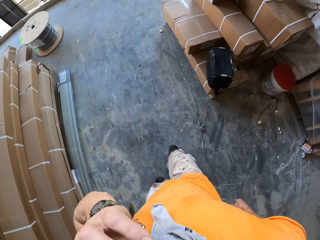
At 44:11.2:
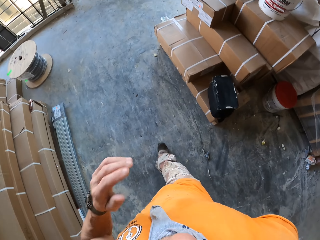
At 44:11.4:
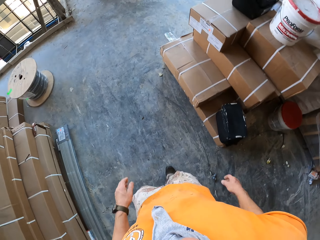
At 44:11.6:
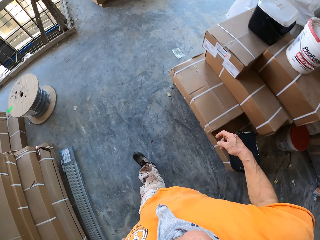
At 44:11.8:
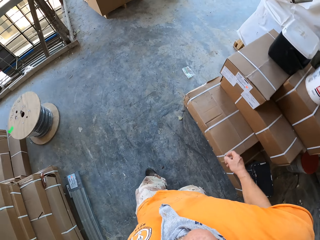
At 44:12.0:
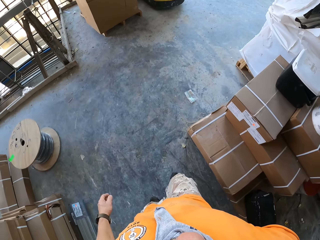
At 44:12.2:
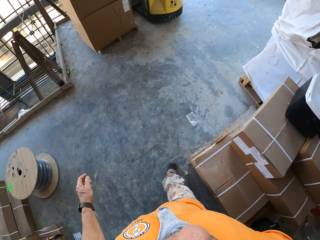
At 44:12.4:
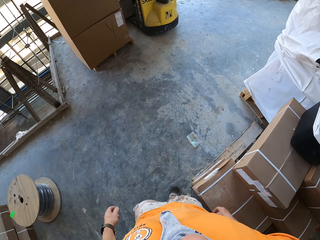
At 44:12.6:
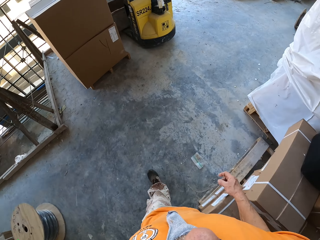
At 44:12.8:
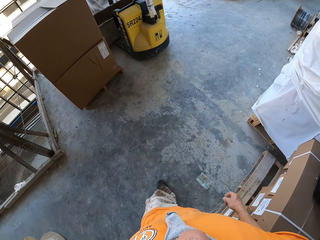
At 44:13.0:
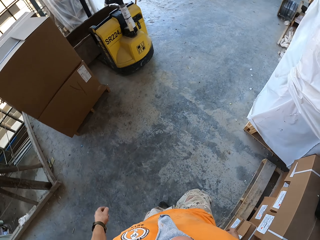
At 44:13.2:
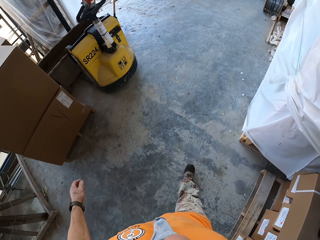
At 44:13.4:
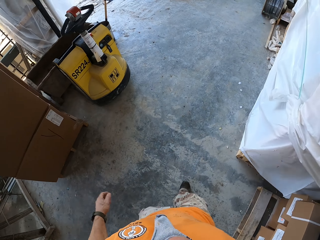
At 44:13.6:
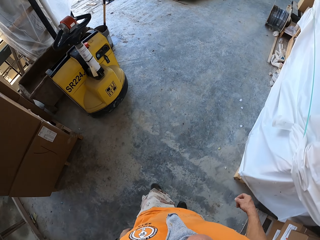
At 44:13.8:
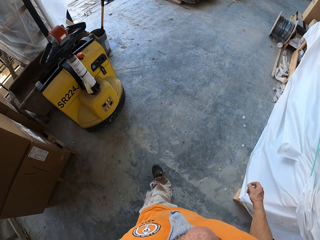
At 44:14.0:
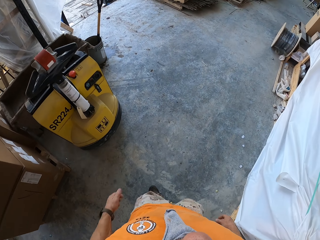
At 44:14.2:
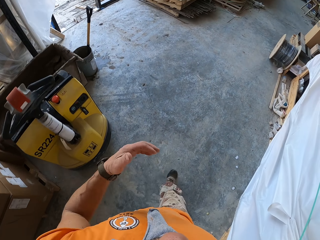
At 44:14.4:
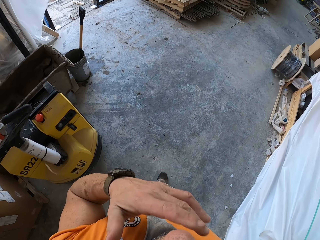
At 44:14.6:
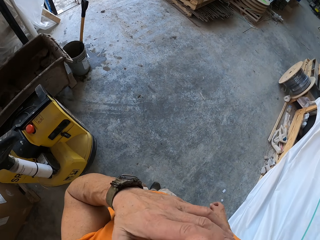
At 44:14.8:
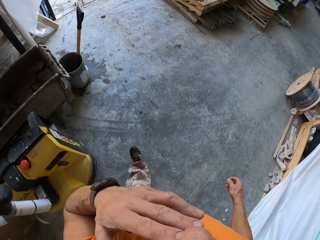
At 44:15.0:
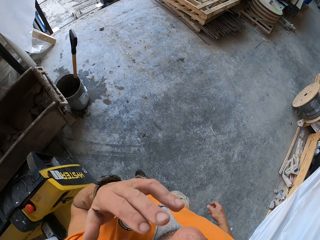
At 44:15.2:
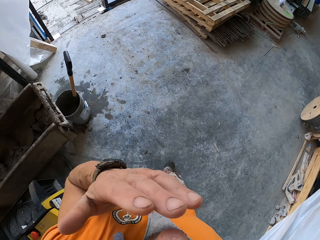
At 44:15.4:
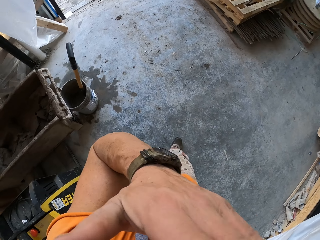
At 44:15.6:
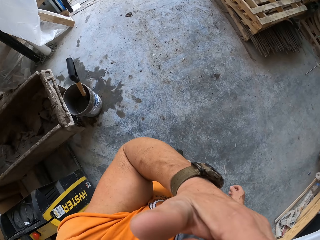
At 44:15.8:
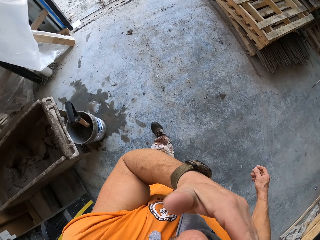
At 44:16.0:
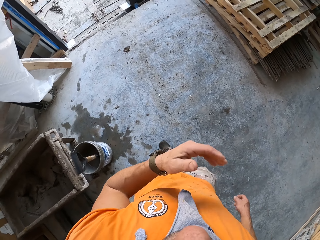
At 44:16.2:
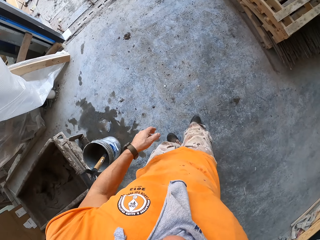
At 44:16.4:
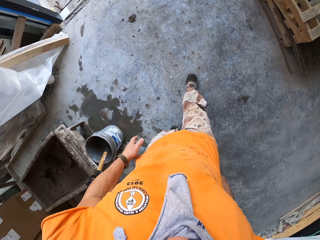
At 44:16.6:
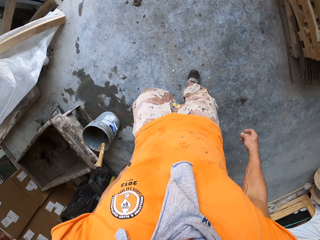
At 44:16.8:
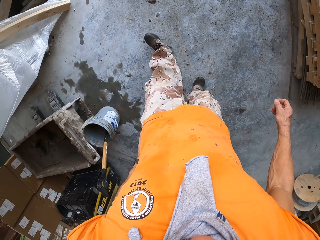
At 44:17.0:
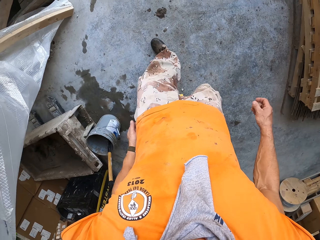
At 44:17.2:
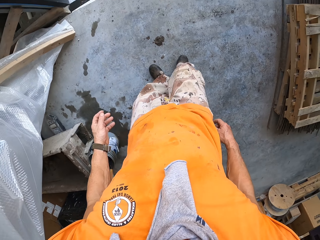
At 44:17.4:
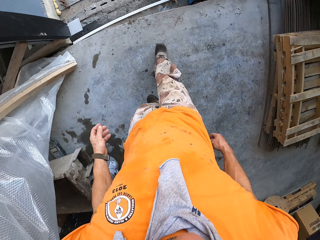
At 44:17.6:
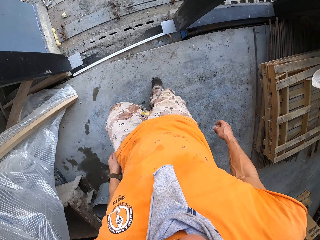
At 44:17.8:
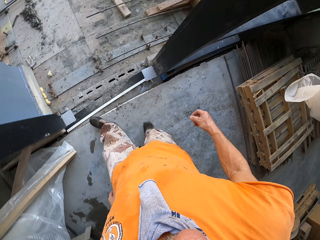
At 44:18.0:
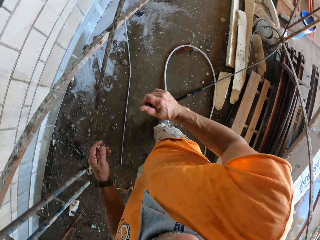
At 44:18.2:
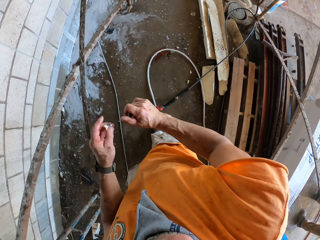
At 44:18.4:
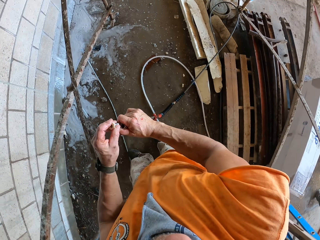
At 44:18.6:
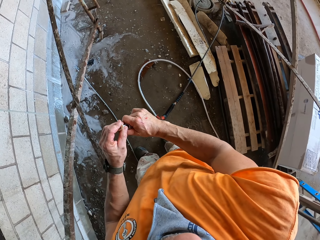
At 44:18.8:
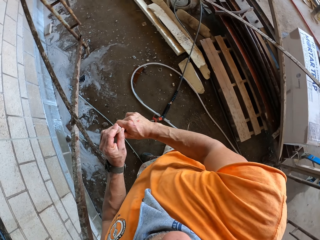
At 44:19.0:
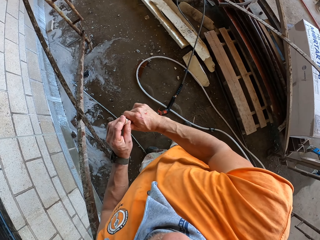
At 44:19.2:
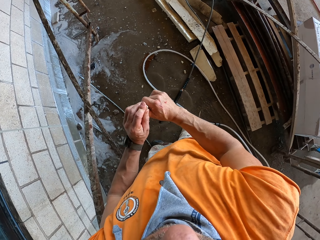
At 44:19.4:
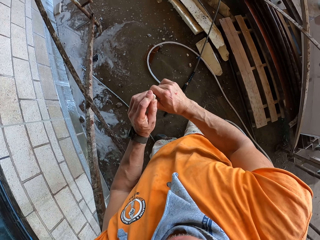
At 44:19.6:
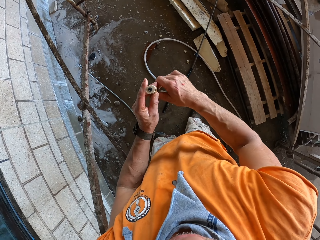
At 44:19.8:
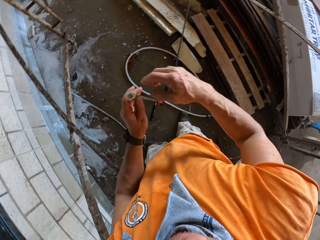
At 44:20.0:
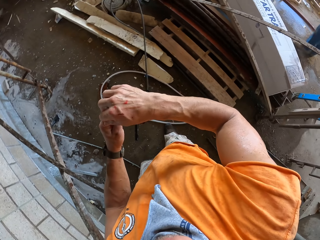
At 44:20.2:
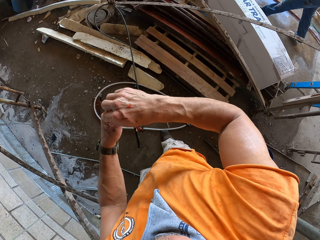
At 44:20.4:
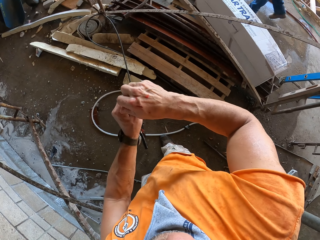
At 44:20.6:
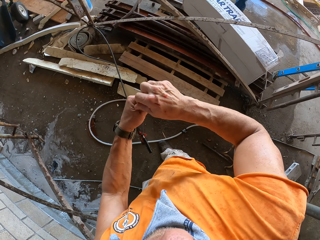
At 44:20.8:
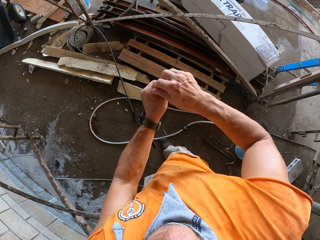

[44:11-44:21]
The camera wearer raises a hand. They walk around. They fix a tip on a Loctite PL or sprayer.

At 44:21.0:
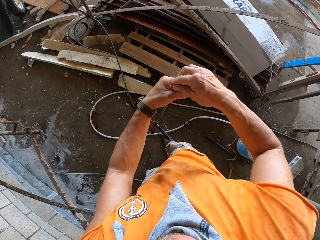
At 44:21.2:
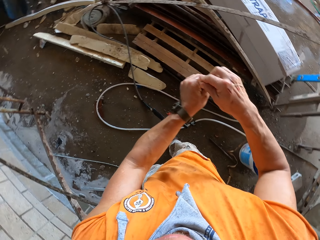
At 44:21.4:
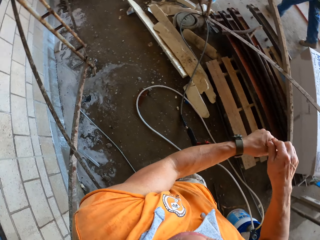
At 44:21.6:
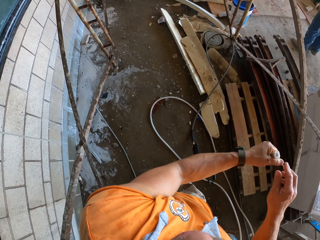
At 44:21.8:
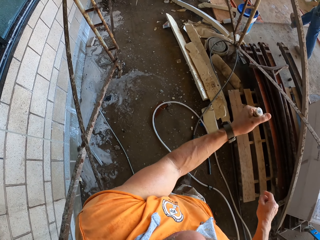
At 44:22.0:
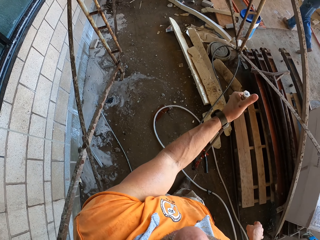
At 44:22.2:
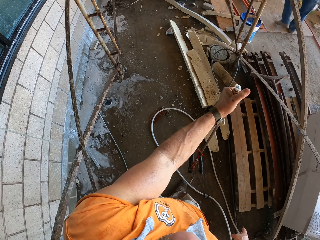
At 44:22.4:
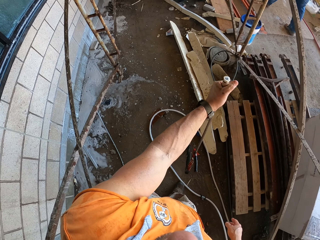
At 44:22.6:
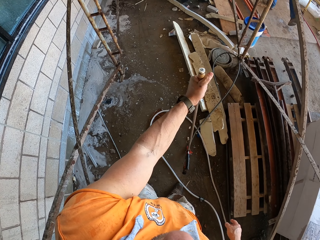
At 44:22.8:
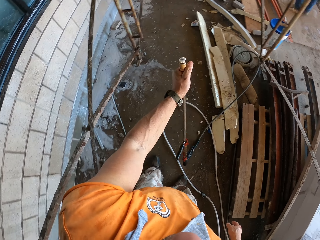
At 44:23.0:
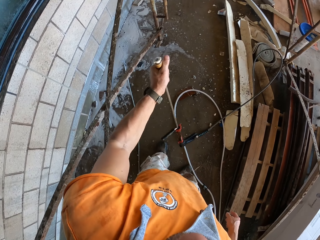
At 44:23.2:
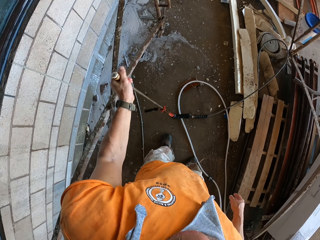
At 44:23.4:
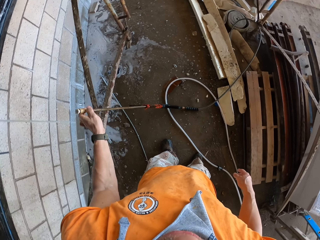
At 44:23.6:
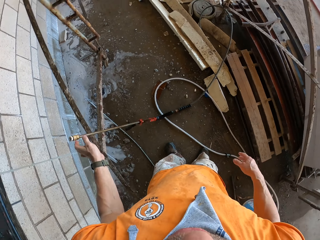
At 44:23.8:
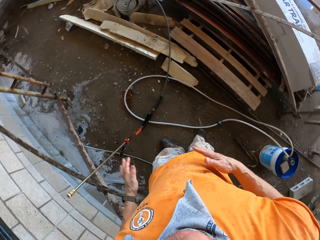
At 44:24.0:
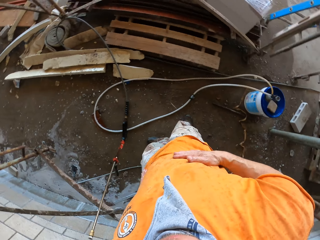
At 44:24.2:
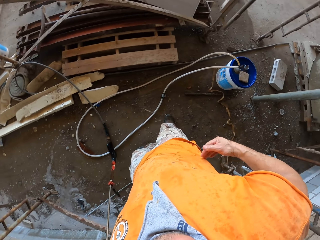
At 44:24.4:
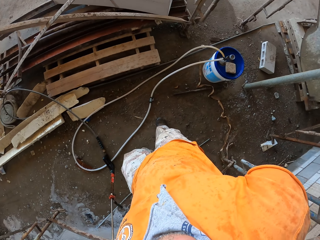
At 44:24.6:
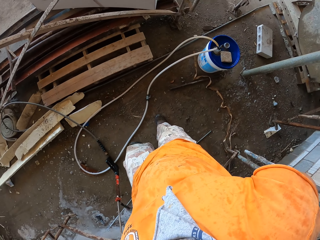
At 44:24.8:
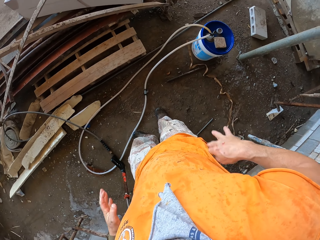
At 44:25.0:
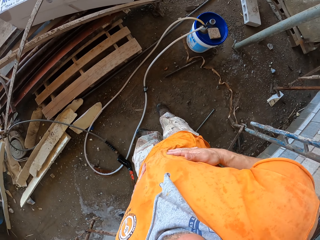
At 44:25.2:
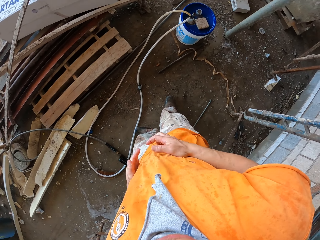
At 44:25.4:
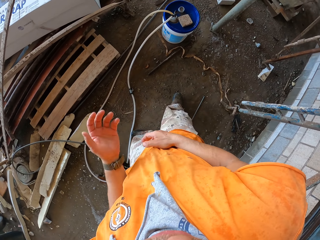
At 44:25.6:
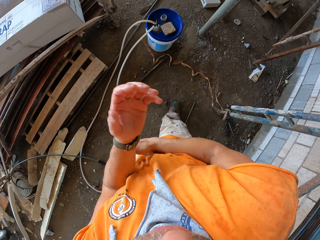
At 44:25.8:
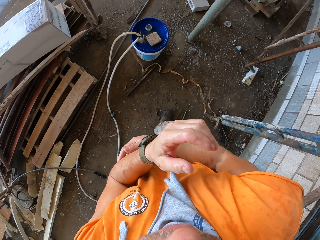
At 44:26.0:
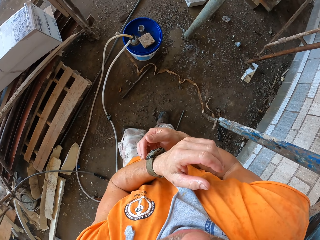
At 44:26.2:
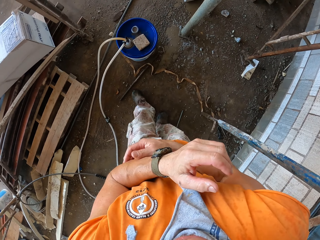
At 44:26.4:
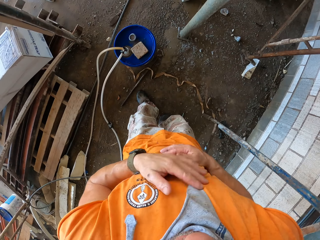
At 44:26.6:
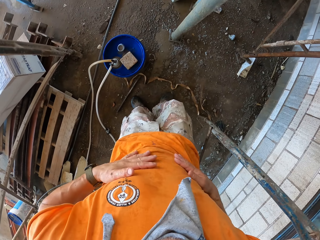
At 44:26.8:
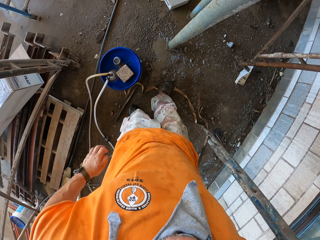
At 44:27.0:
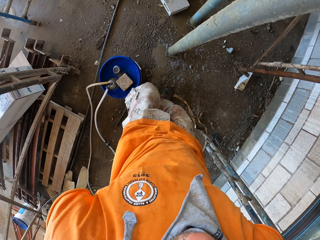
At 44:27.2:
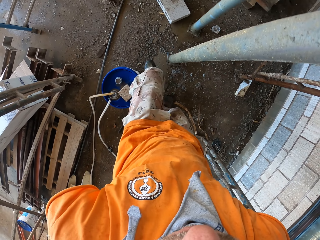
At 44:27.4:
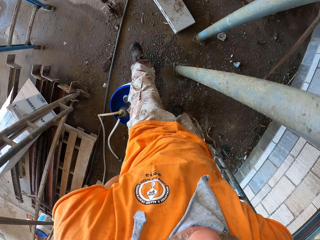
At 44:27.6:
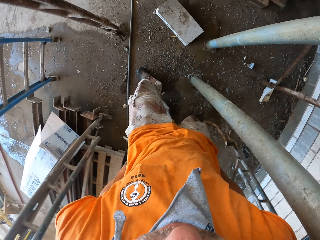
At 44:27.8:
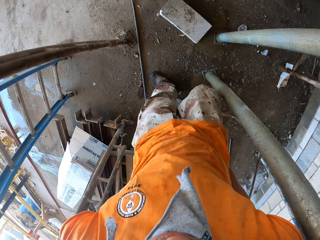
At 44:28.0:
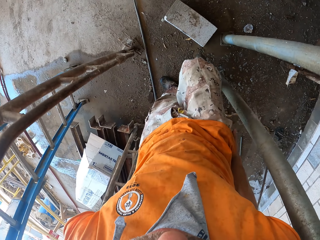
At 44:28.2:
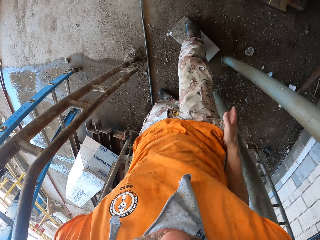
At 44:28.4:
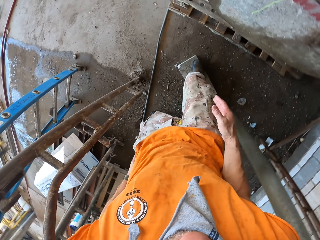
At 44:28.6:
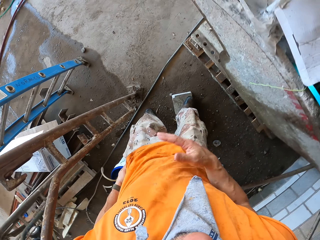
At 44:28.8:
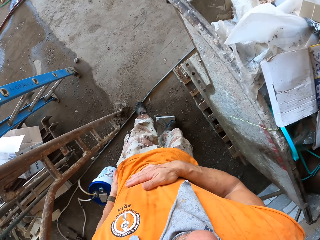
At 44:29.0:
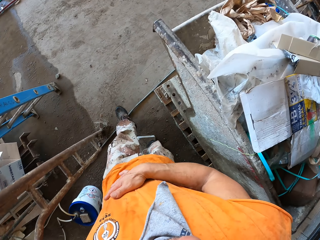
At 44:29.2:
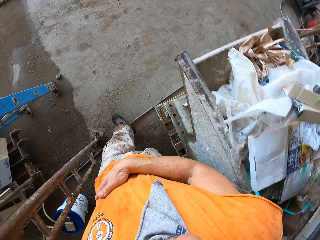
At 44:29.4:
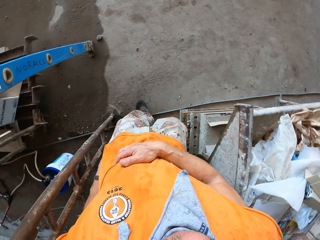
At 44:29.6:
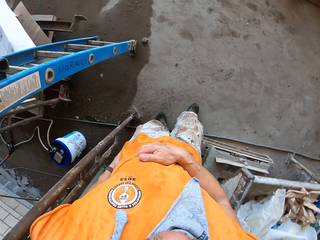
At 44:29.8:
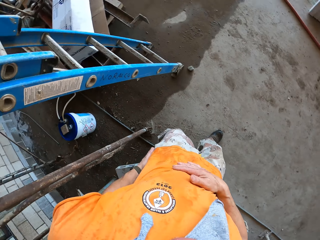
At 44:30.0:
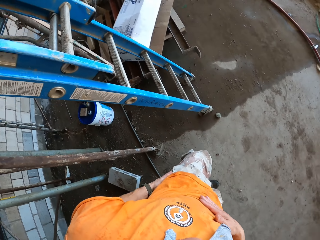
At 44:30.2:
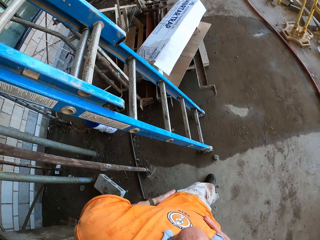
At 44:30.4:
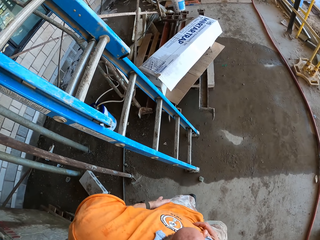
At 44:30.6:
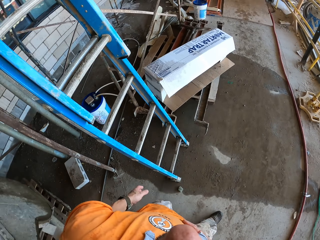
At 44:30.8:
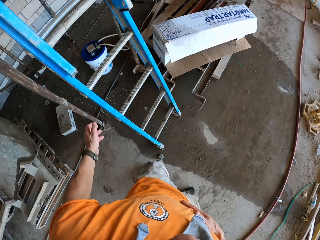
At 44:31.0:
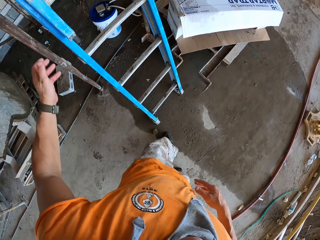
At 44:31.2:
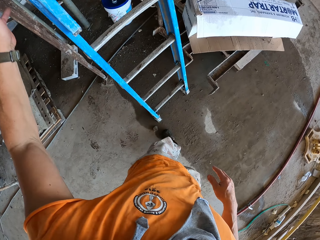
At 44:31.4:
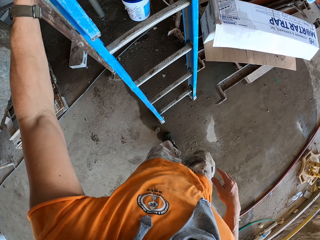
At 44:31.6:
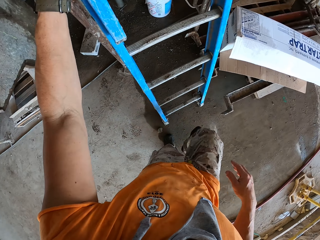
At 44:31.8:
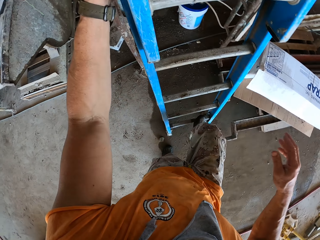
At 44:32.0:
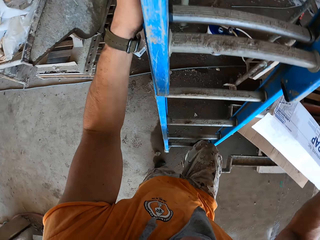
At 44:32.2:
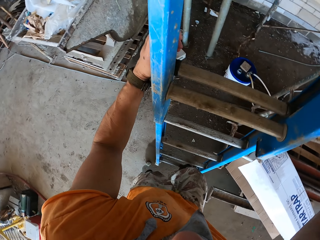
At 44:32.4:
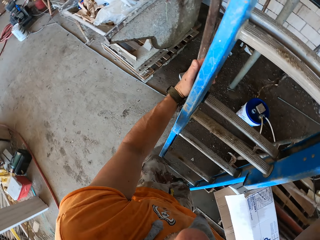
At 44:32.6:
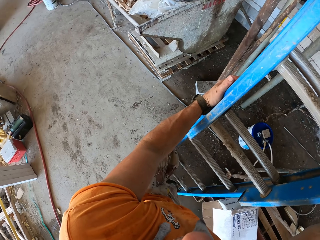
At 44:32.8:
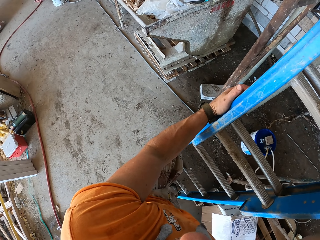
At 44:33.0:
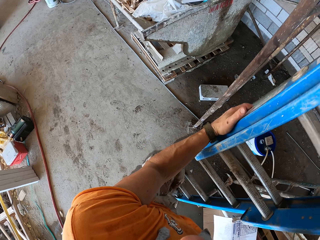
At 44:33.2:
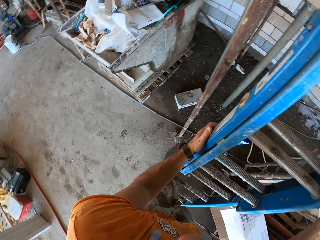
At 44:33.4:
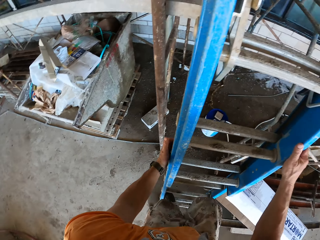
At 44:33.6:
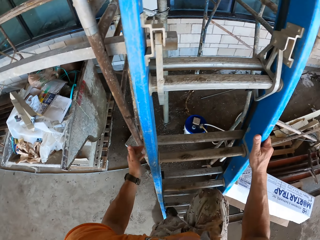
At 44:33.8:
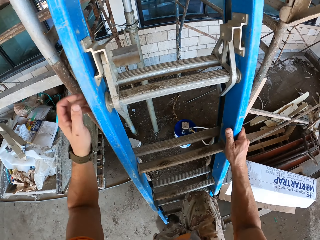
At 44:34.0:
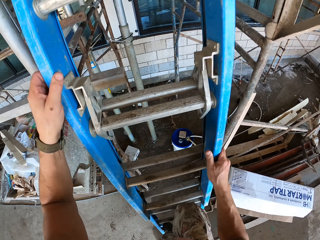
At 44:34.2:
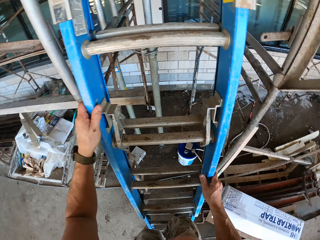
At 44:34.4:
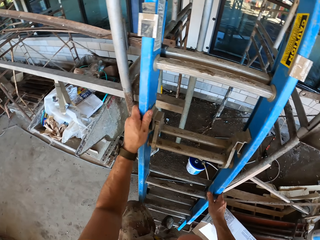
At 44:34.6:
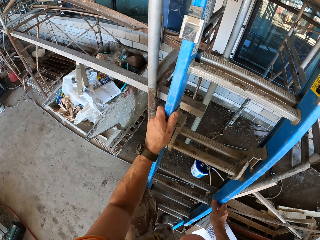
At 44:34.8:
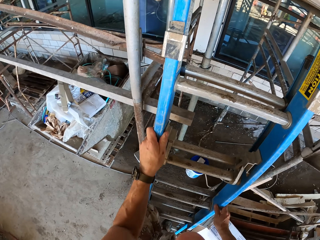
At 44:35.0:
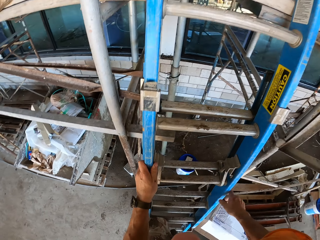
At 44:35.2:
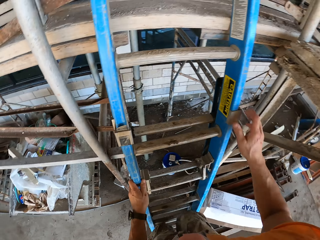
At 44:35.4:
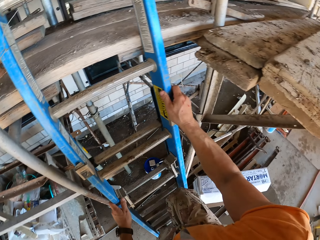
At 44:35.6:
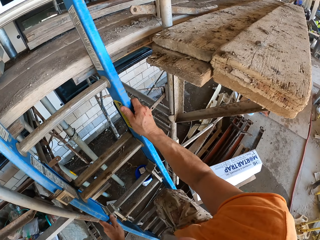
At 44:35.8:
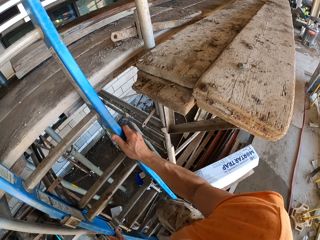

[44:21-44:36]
The camera wearer turns to the side. They put the sprayer away. They hold the Loctite PL. They turn to the side. They walk. They wipe hands on a shirt. They walk around. They wipe hands on the shirt. They turn to the side. They step on a ladder. They climb up the ladder.
